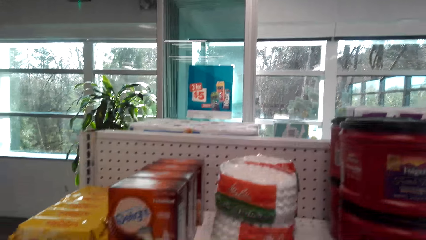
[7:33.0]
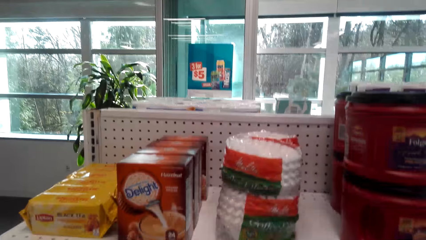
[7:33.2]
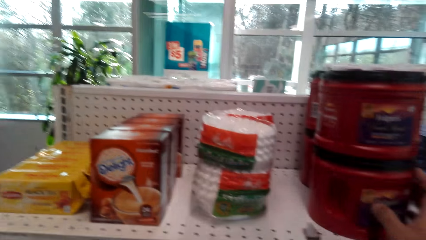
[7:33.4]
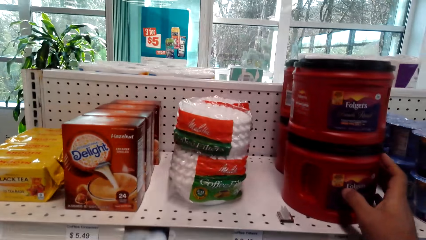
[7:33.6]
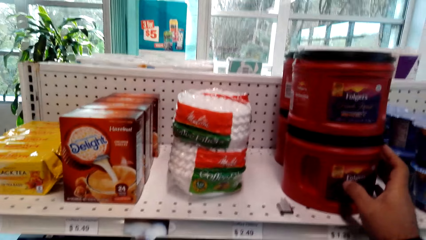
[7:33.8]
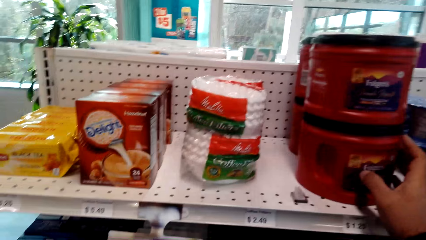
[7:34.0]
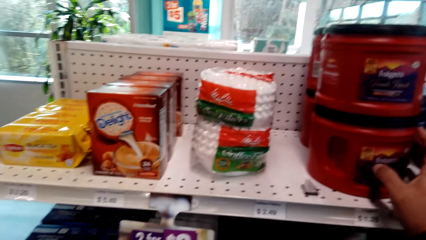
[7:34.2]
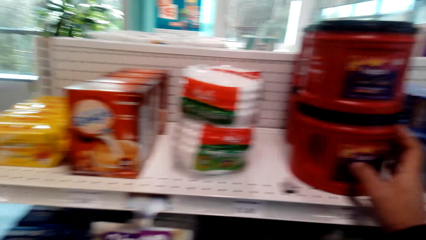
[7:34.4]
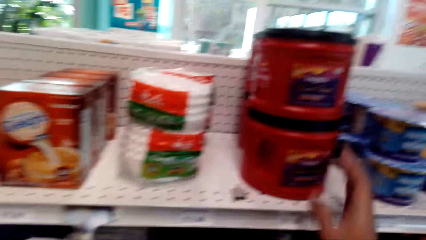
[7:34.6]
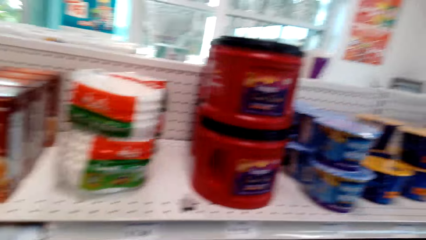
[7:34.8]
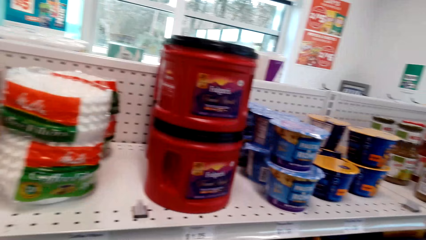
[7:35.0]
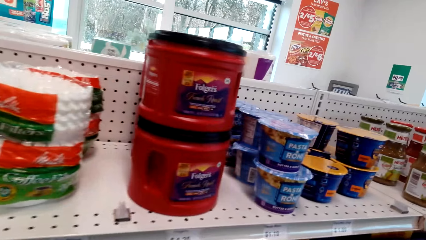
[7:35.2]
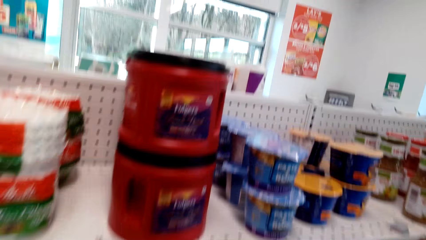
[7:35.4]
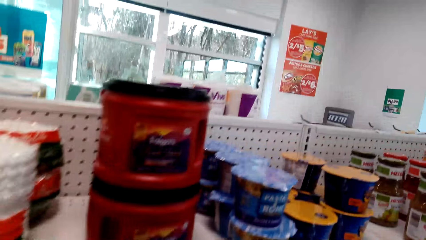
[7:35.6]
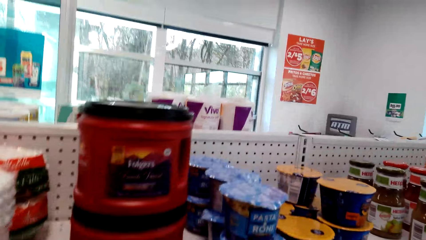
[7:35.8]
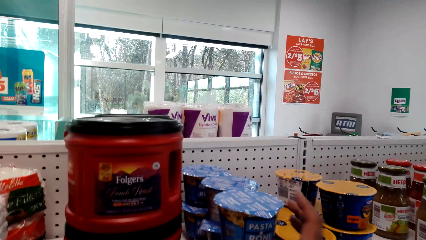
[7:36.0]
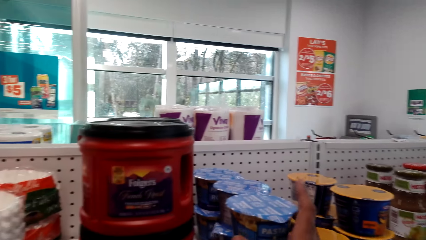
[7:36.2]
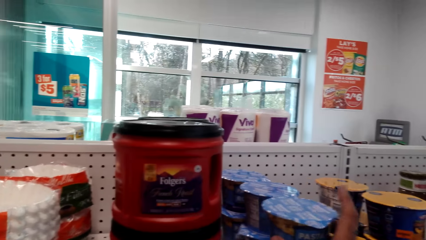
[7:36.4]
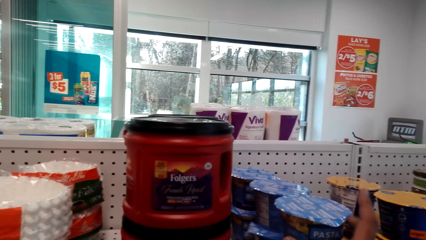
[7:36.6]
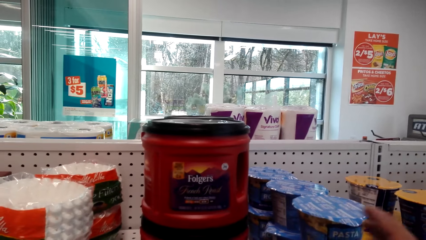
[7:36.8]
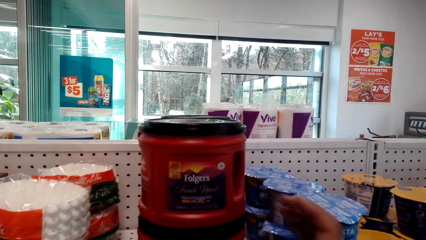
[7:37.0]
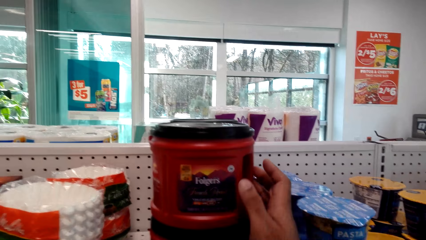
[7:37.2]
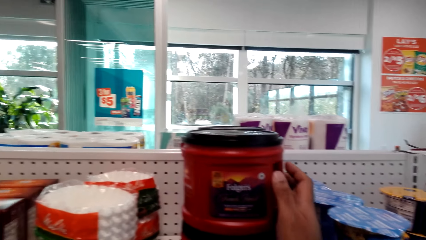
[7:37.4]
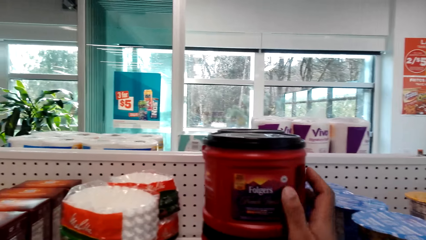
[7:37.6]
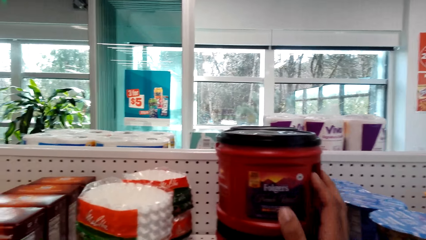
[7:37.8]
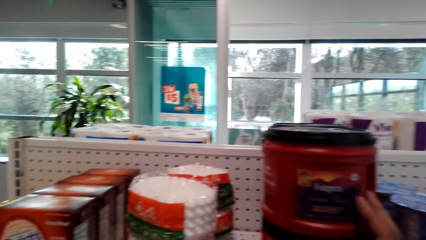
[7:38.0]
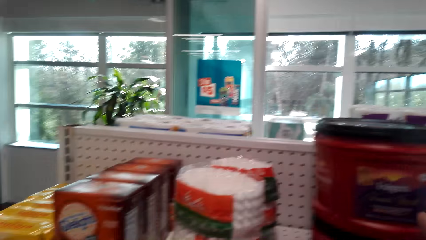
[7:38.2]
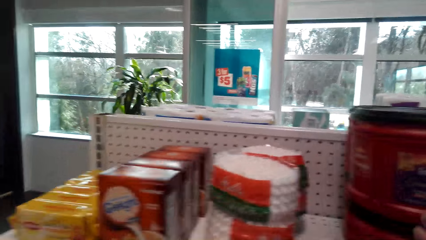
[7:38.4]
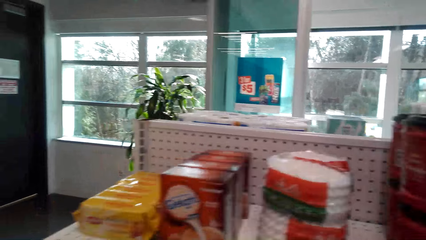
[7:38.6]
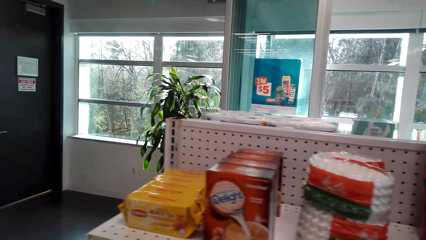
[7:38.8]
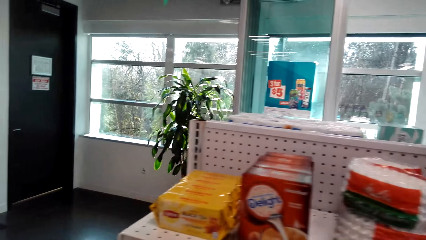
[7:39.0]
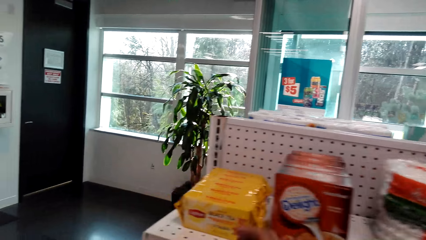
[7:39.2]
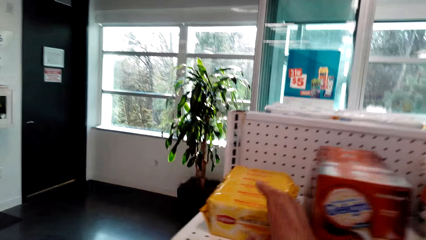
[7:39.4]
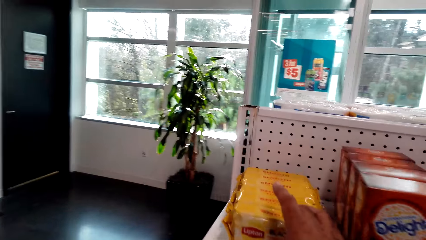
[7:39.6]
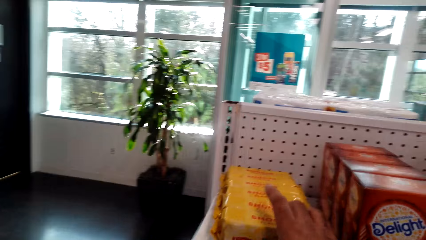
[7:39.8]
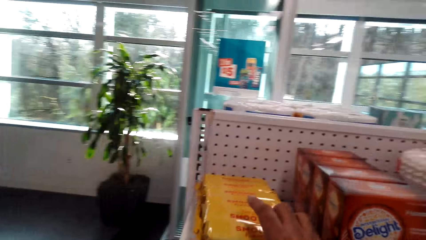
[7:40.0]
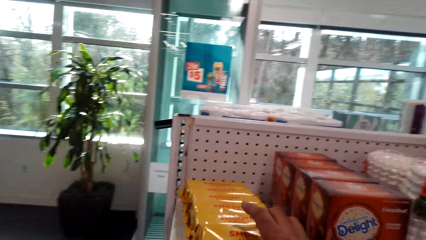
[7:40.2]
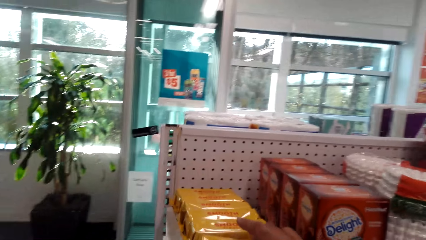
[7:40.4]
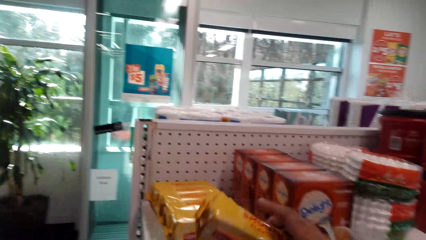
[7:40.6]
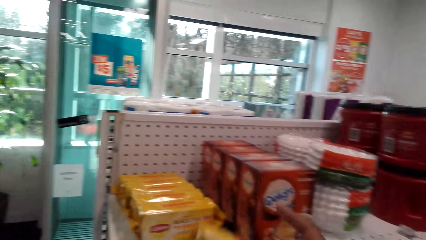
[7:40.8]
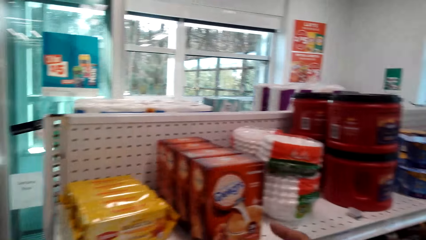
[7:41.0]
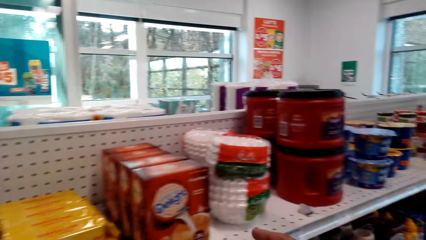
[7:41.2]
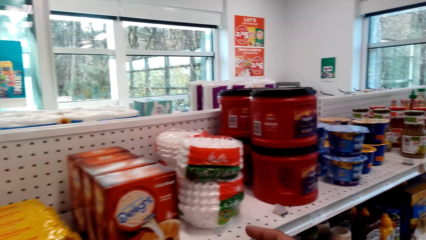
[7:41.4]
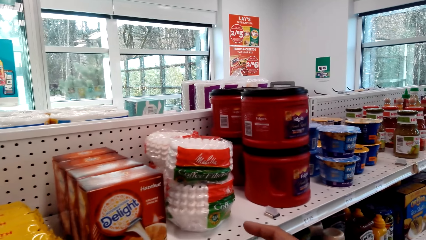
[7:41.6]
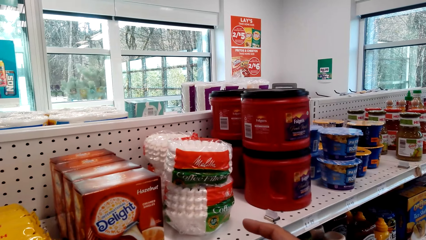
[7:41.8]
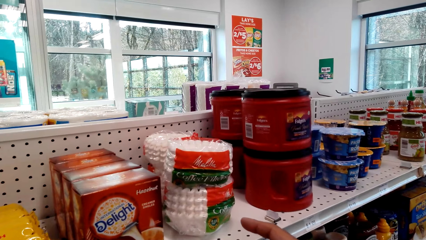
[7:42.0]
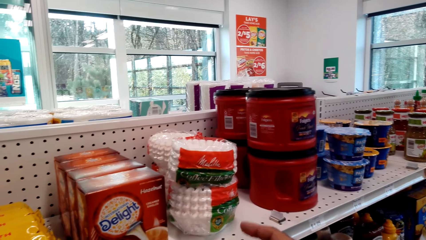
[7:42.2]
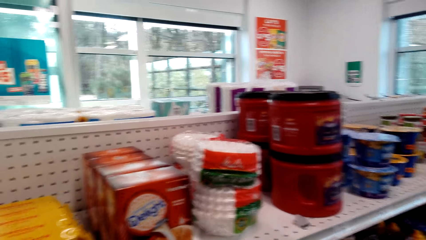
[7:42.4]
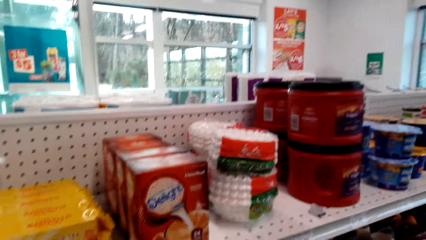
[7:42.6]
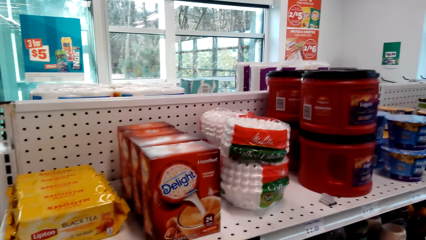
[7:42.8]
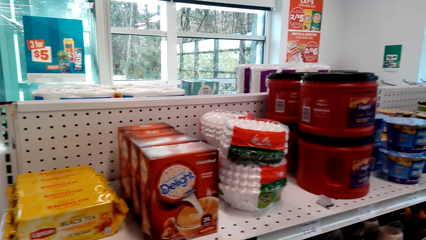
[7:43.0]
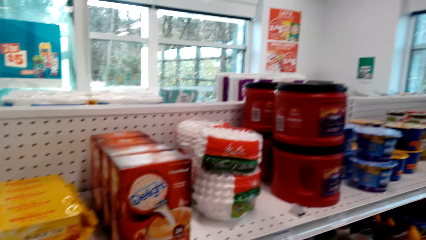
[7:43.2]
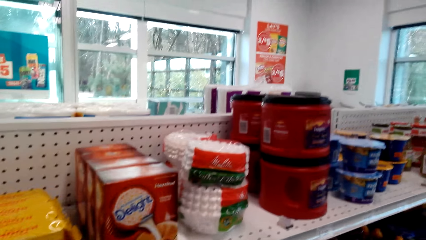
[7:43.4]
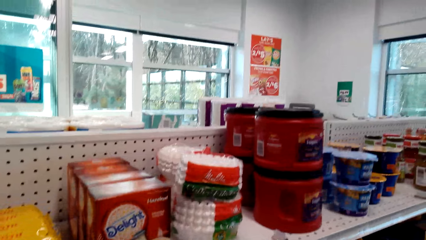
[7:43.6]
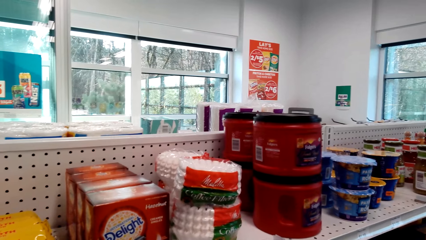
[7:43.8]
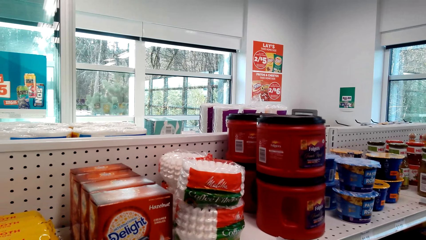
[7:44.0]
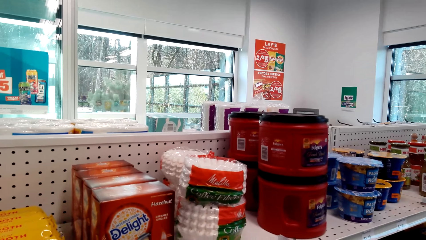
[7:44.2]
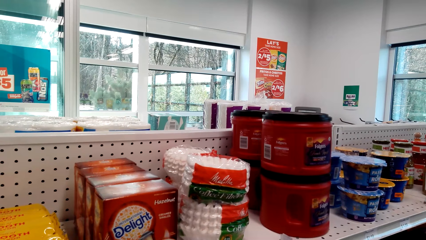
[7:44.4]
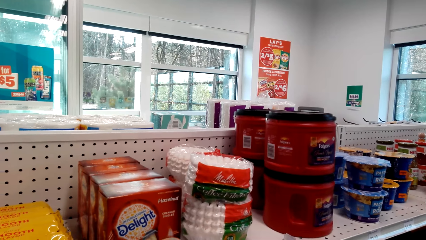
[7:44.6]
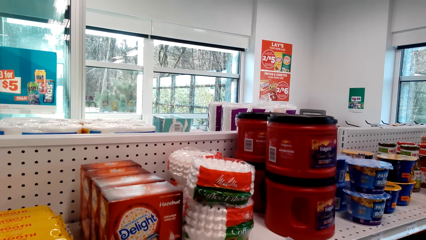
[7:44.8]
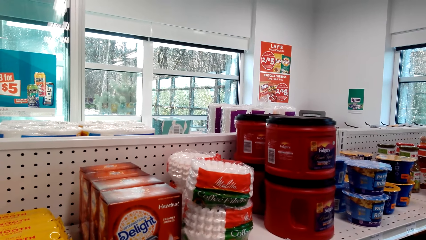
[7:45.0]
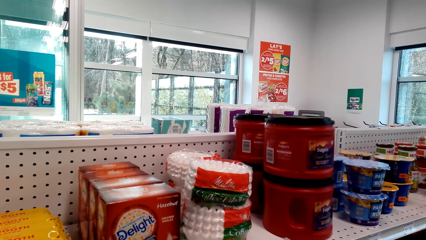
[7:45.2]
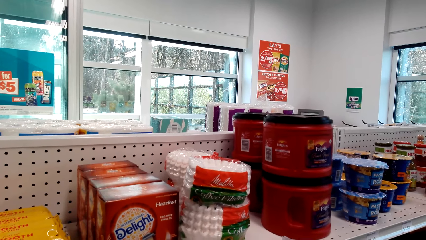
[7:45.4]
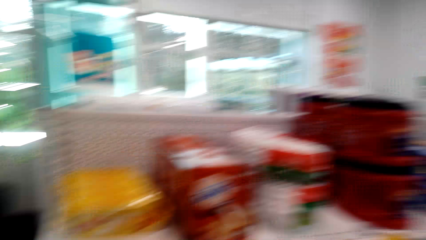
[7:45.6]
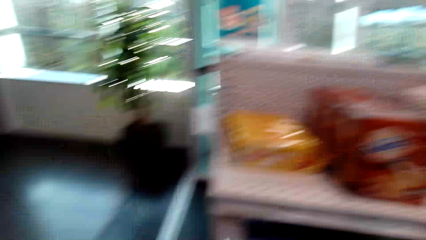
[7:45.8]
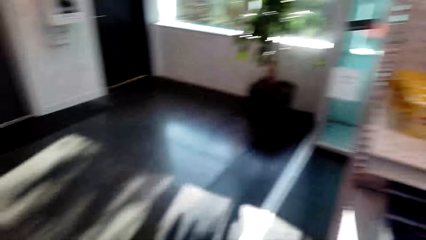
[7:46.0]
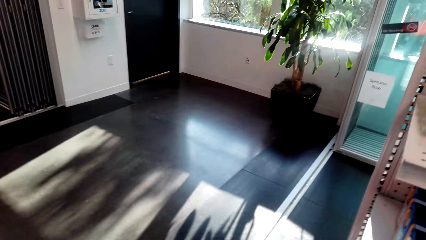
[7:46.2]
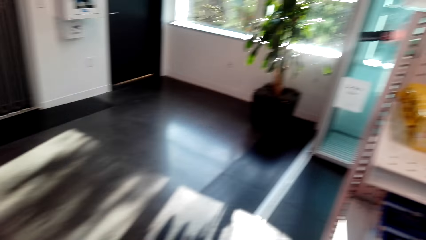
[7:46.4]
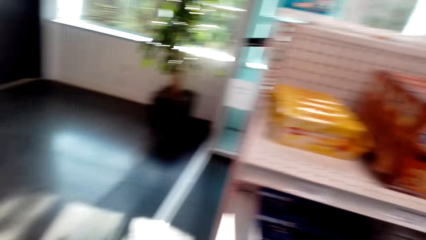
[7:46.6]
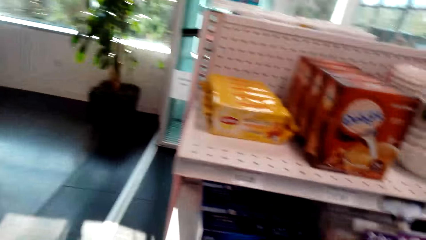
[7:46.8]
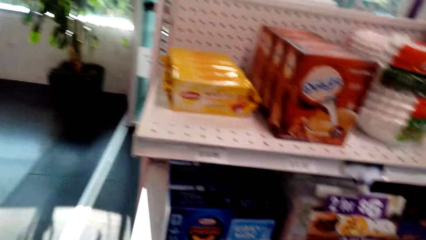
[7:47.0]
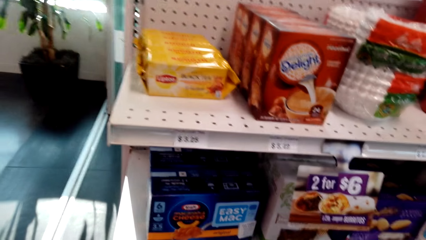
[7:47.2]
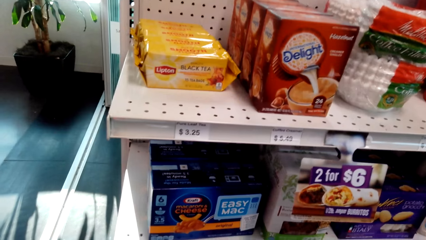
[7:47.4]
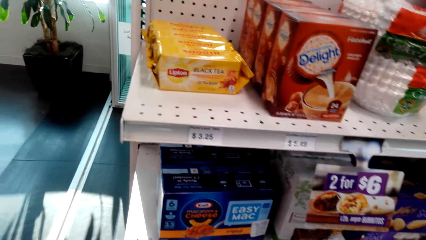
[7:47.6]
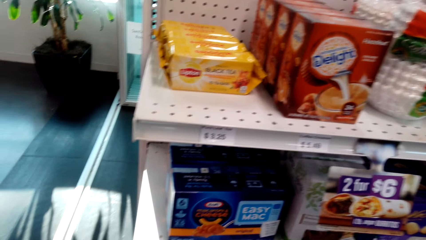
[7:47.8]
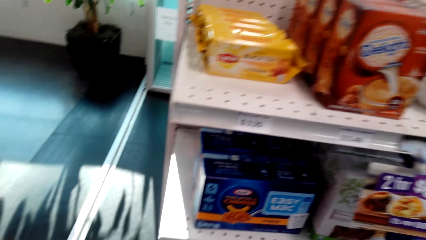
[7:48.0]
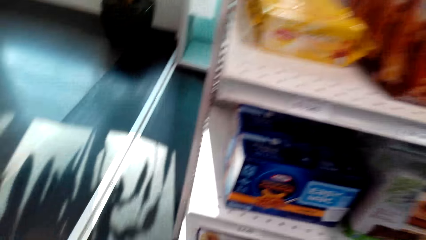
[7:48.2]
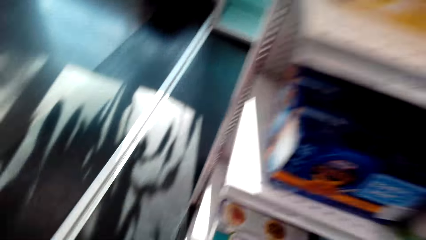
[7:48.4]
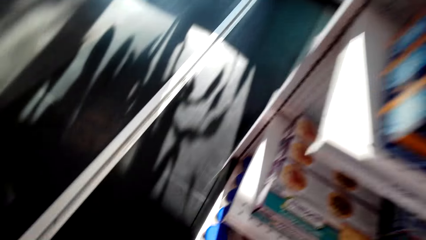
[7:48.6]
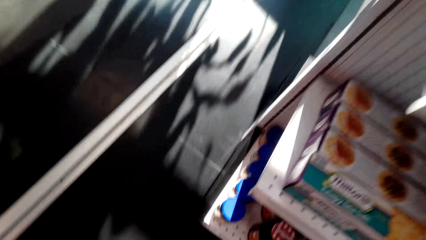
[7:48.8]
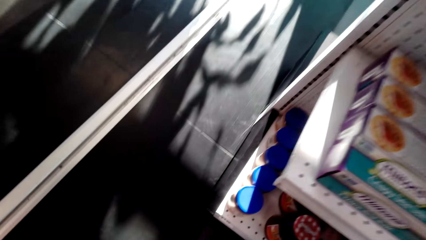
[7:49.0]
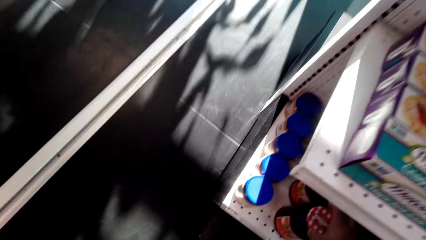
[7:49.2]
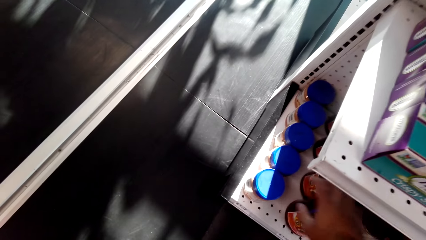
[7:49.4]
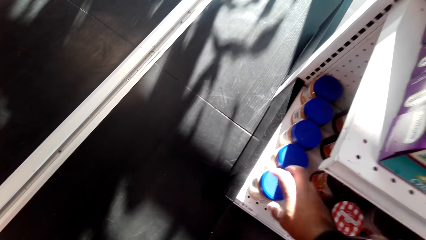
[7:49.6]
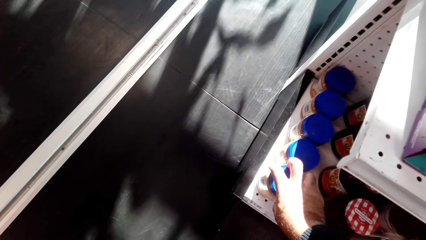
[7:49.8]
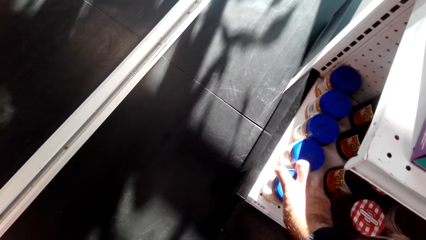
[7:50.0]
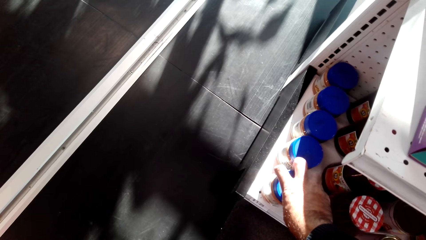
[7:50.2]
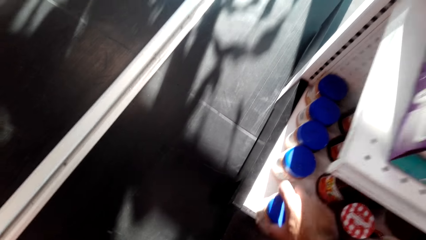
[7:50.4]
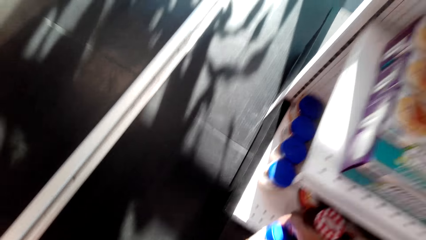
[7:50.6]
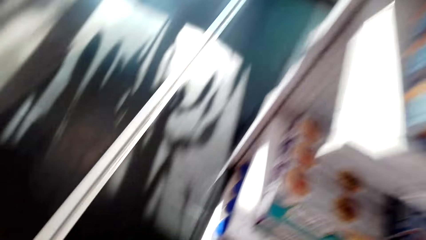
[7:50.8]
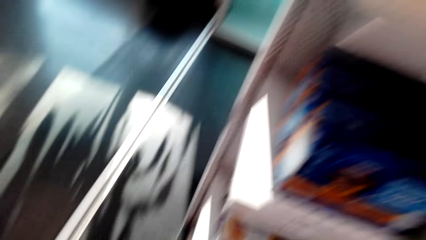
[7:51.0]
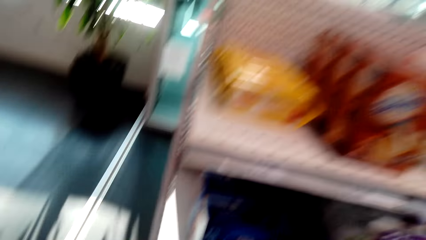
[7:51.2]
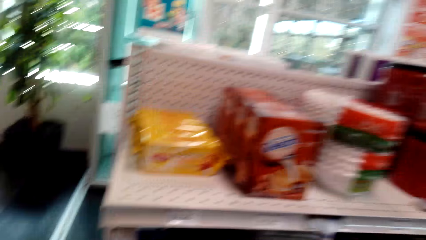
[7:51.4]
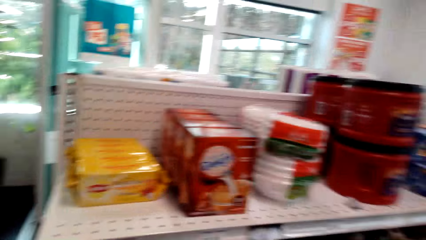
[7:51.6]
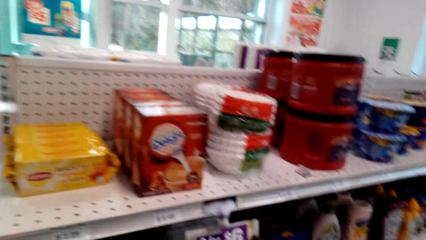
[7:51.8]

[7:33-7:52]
The camera wearer touches a tin on the shelf. They pick a packet from the shelf. They take an object and put it in the basket. They bend towards the shelf, and pick a tin from the shelf.
